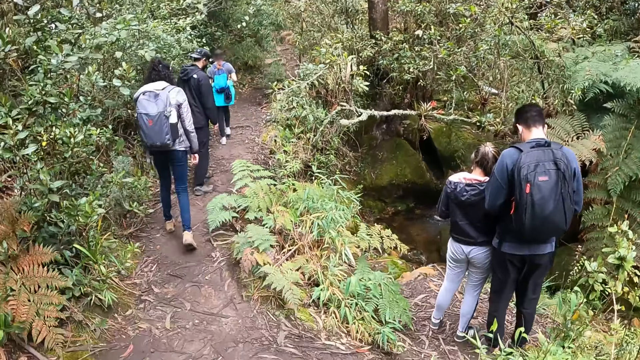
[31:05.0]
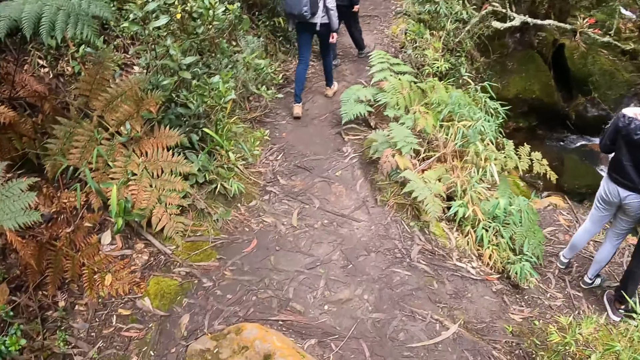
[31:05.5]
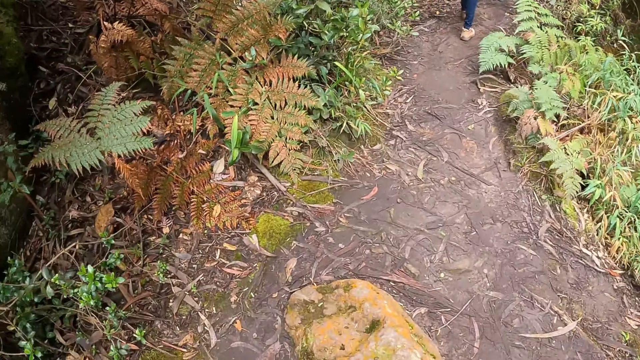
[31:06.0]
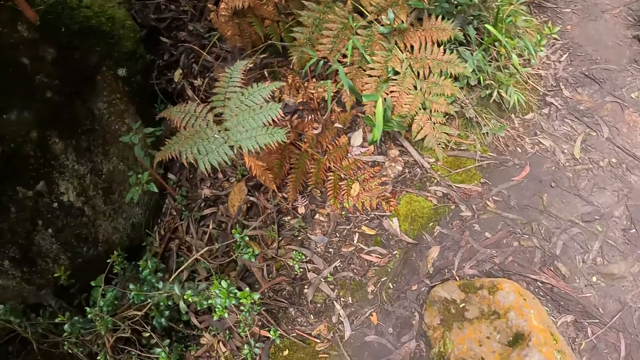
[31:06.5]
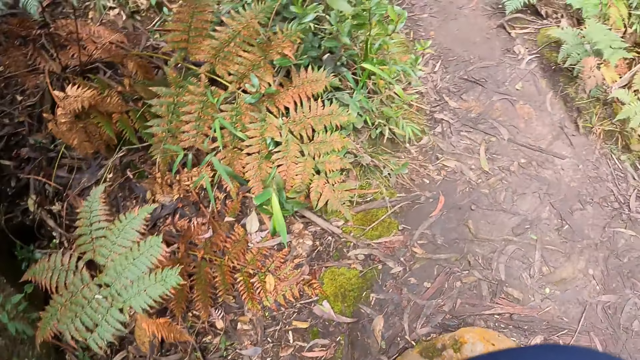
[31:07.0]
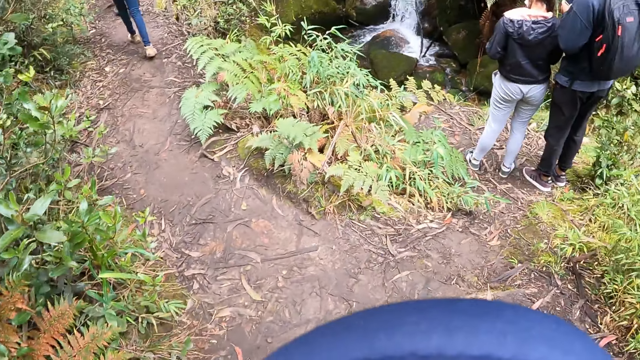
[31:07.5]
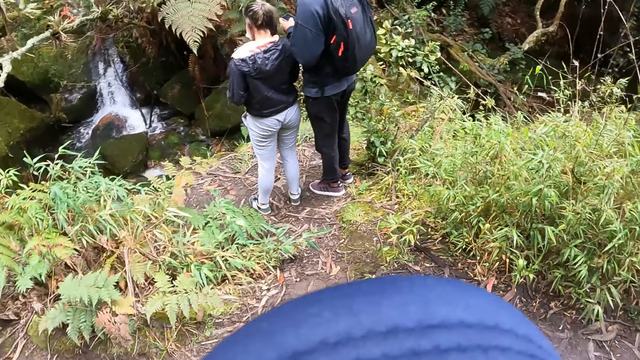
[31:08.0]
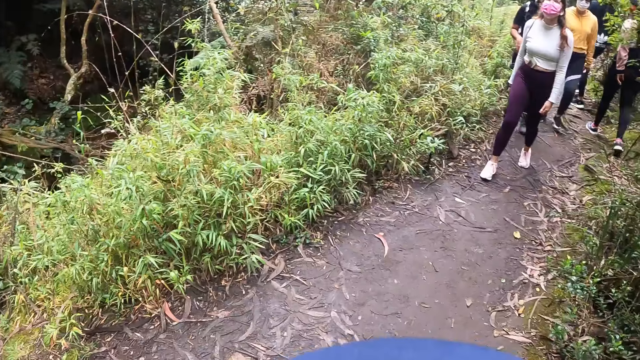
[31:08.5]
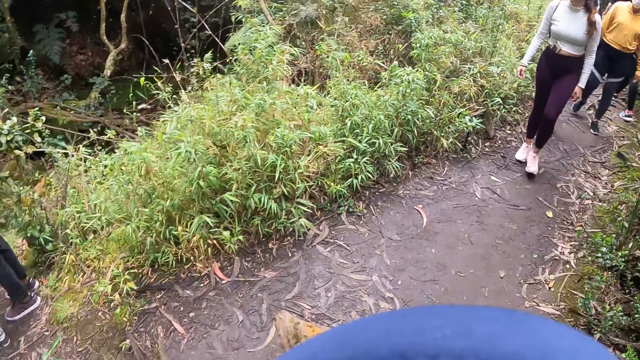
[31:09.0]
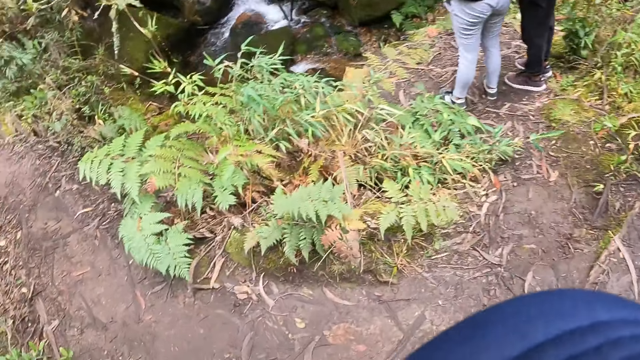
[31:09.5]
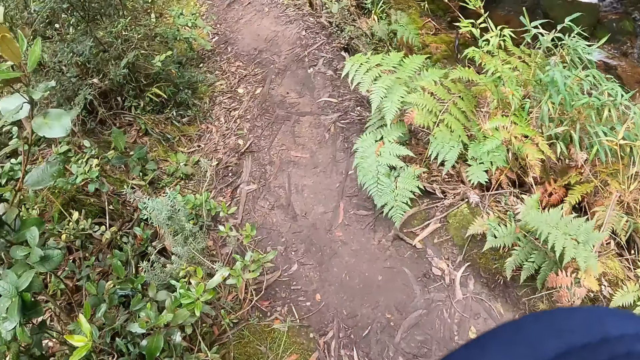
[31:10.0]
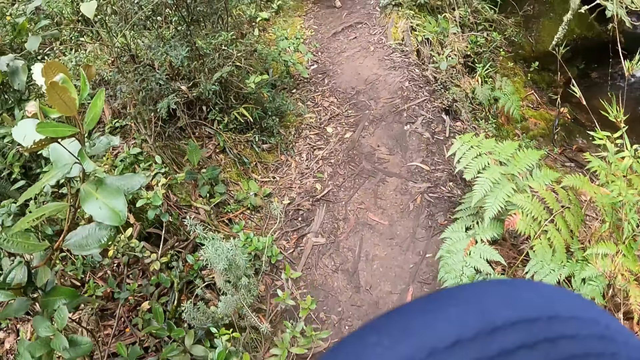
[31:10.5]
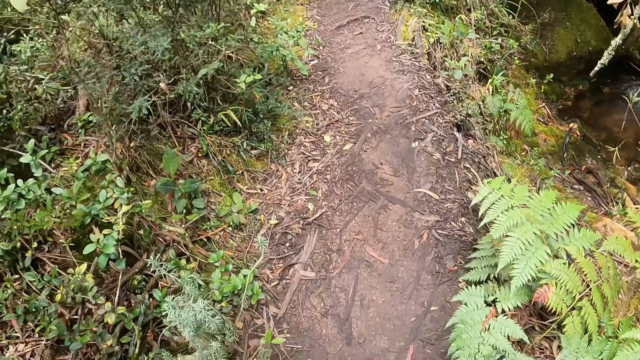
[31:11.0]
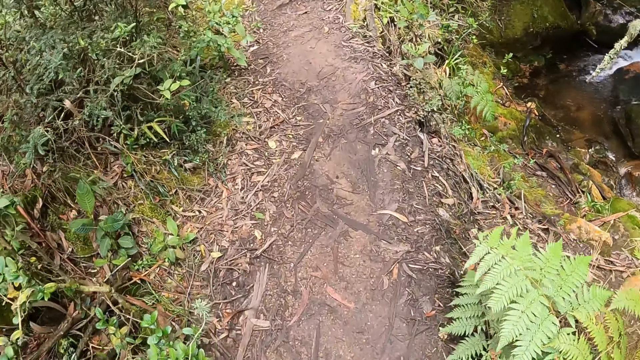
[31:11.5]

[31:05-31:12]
The camera wearer walks in the woods with the group of people.

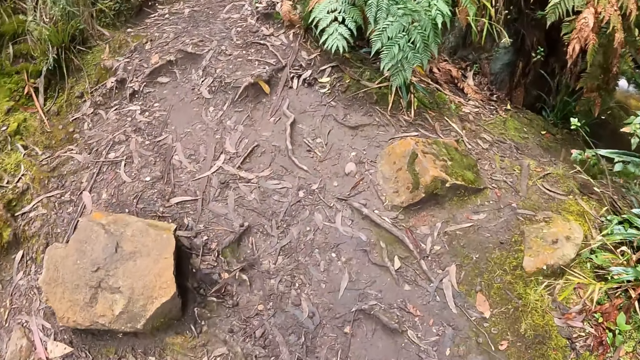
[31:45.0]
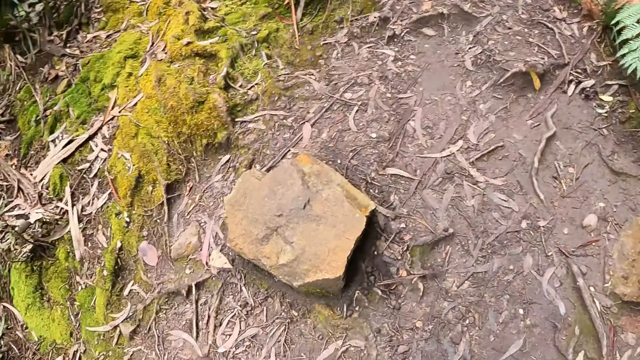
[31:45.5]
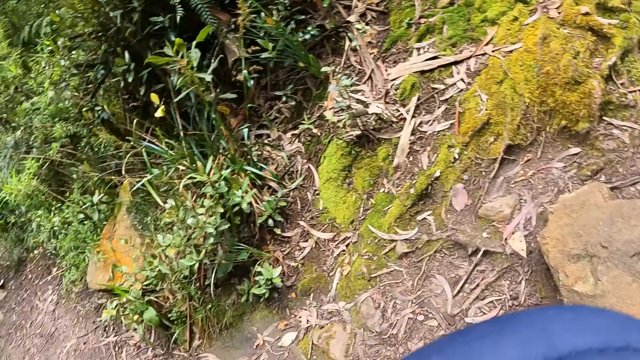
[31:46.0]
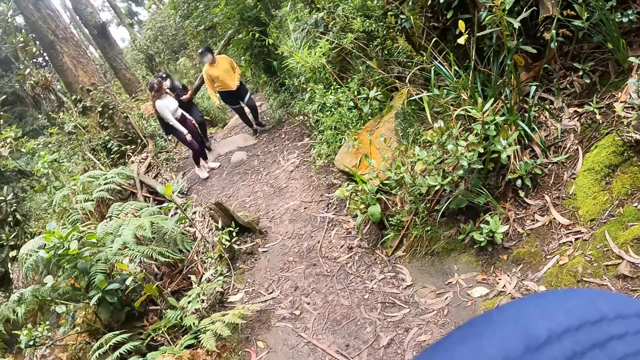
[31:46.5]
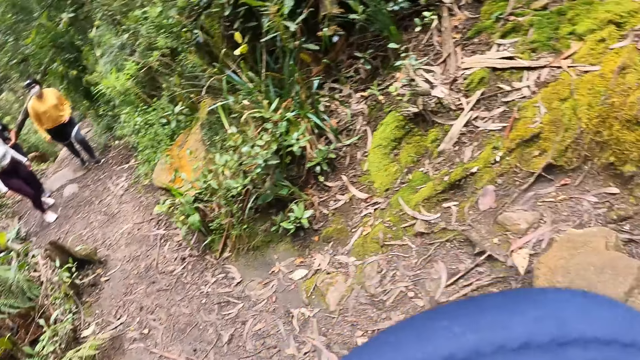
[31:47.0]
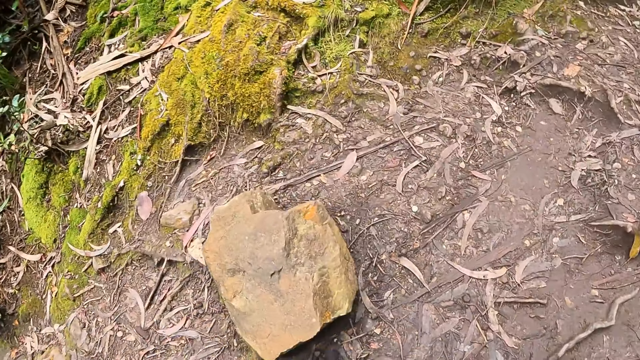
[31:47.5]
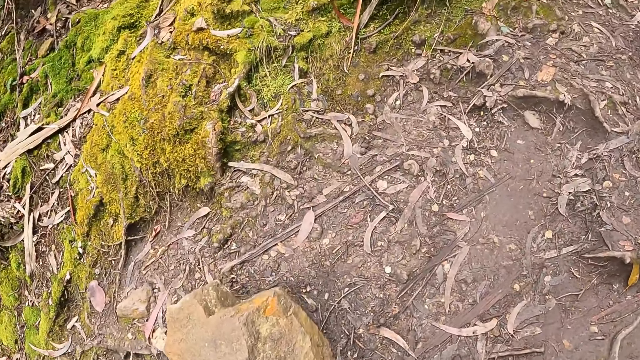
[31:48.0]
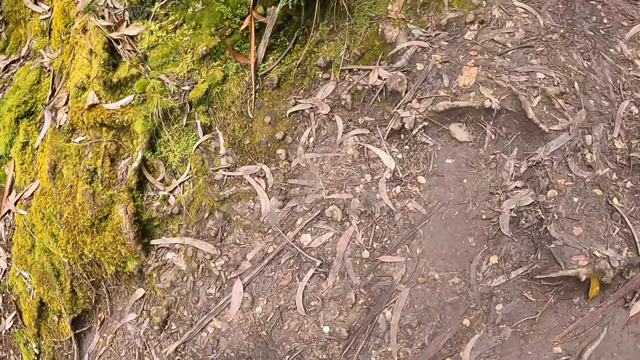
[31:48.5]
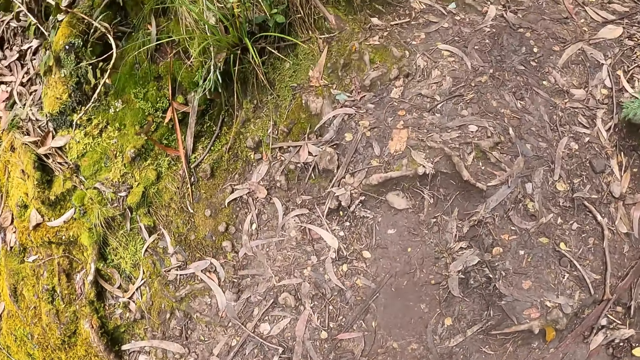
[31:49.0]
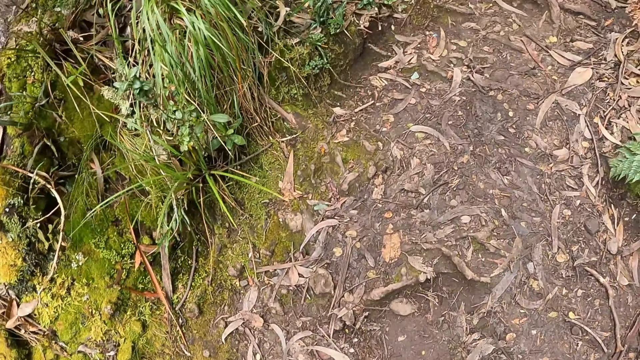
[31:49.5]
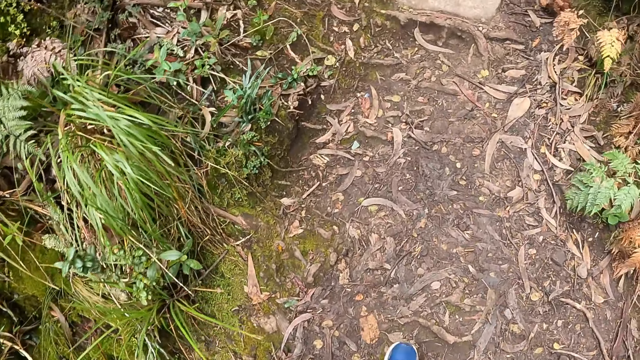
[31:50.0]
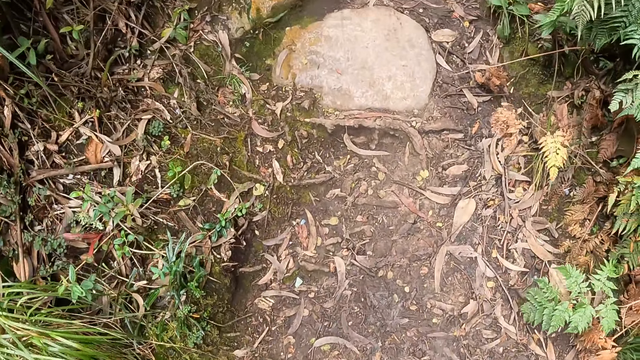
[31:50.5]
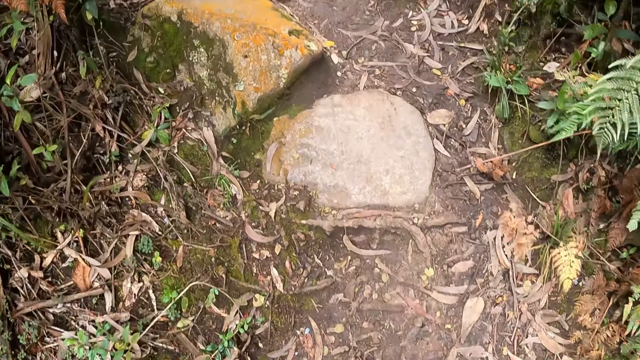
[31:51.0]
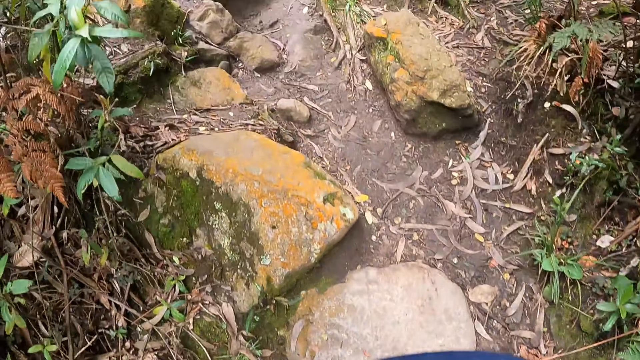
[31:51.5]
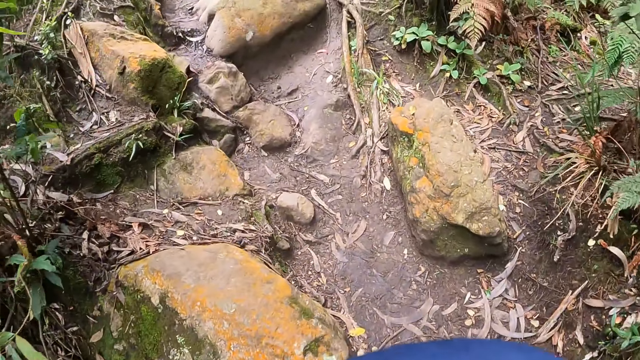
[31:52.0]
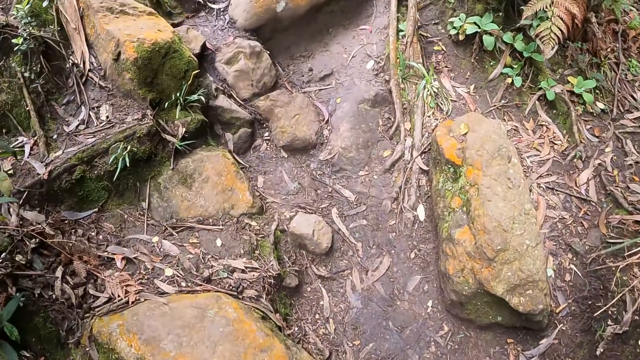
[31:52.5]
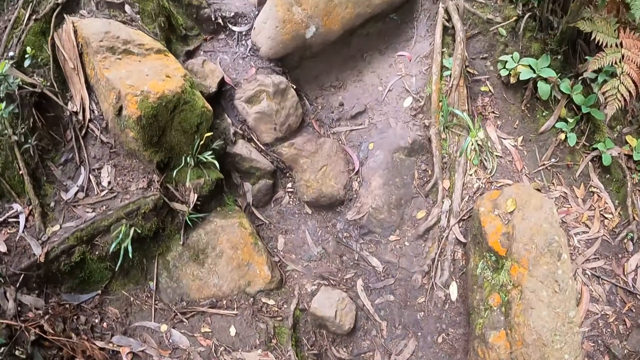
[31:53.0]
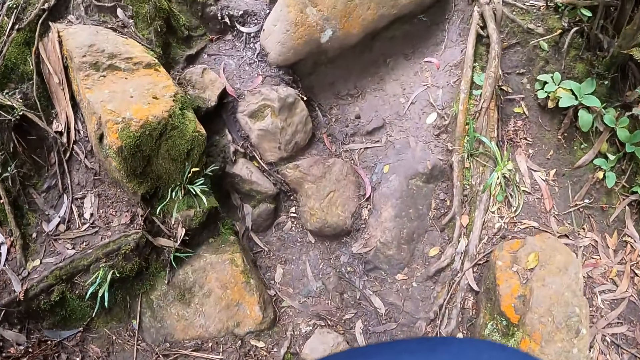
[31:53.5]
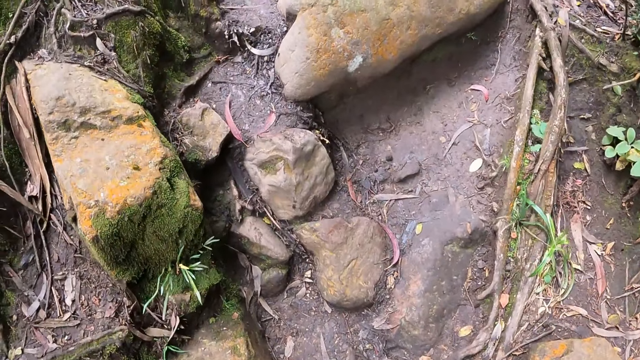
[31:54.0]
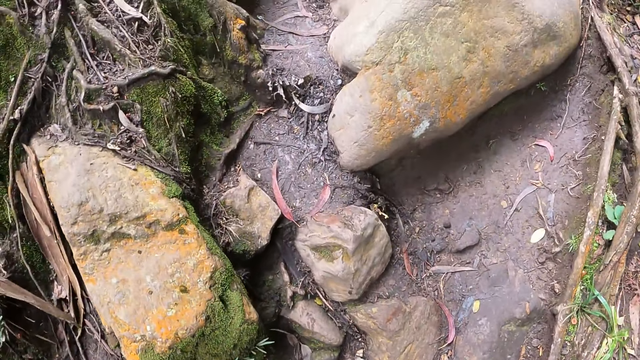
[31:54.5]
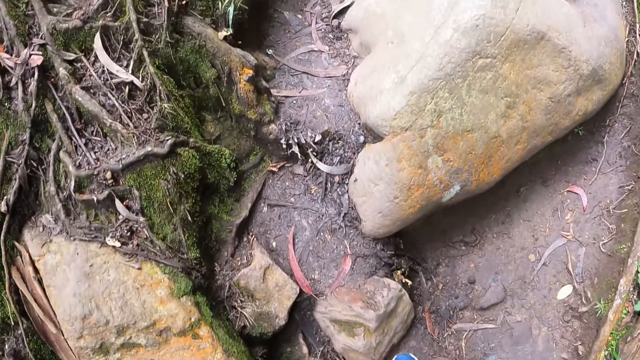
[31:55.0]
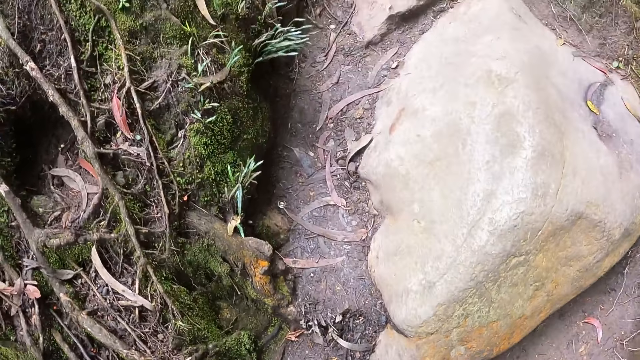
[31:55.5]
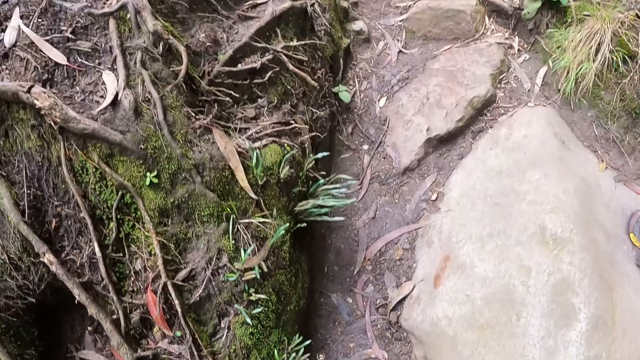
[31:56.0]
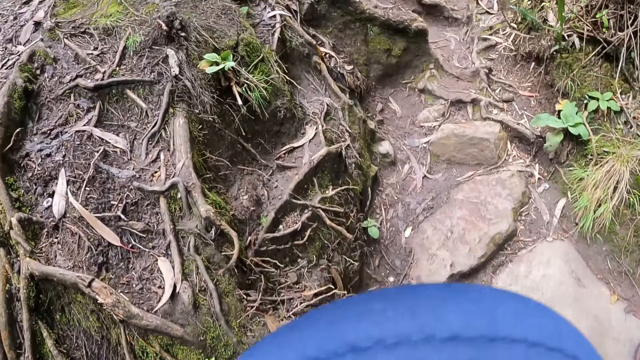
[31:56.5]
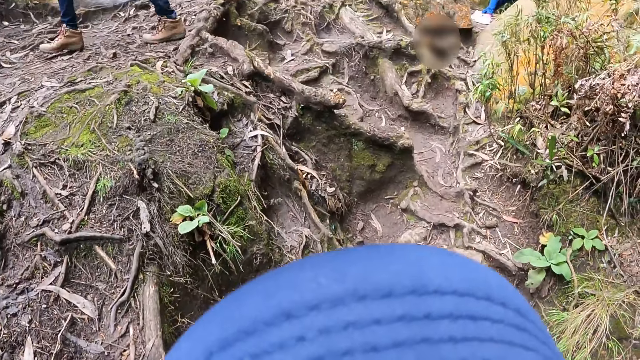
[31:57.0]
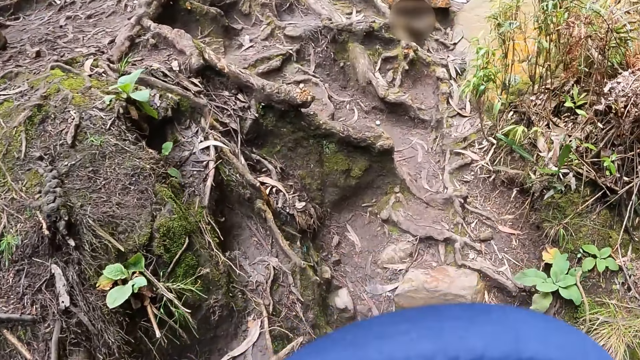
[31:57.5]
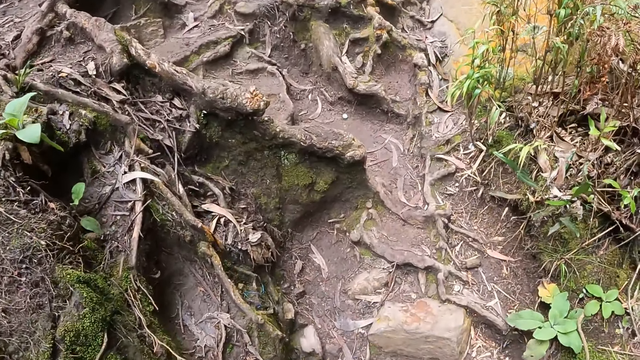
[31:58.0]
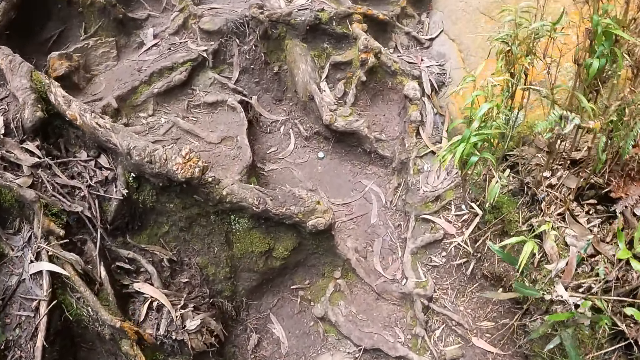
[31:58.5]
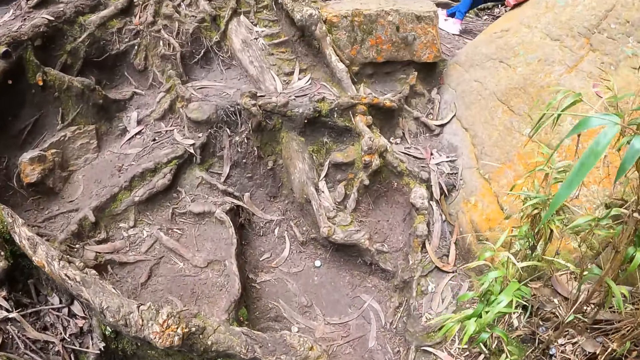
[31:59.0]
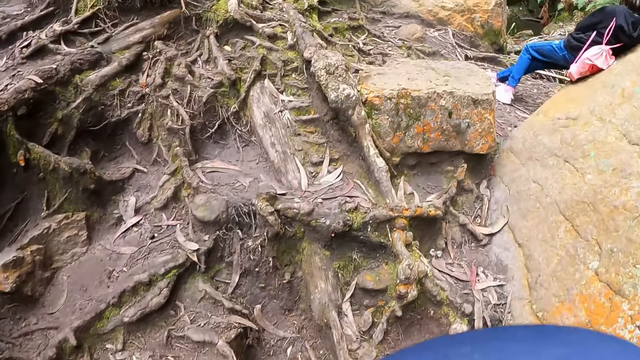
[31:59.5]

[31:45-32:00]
The woman interacts with another woman. The camera wearer turns around. They walk on the forest pathway. They walk on the forest pathway again.
